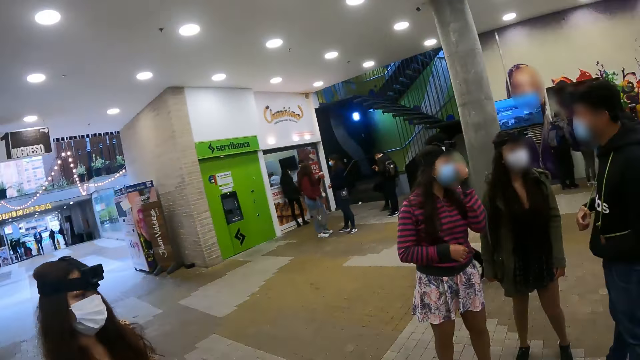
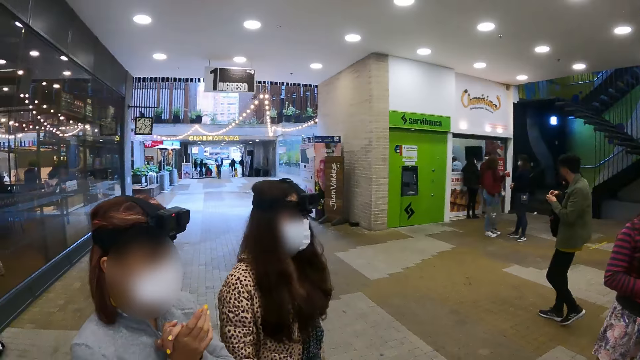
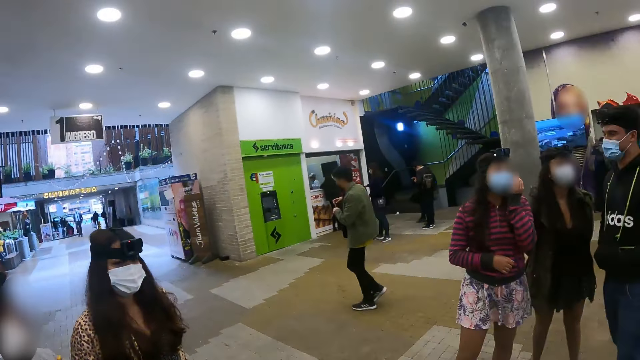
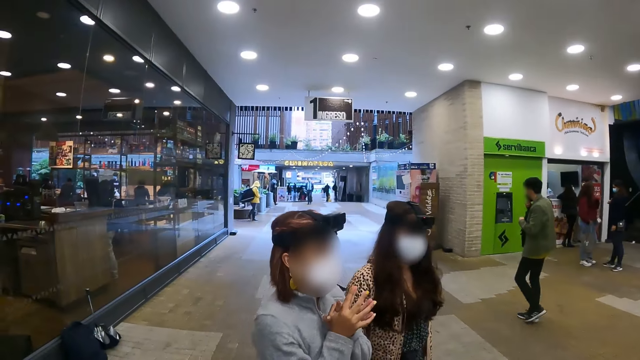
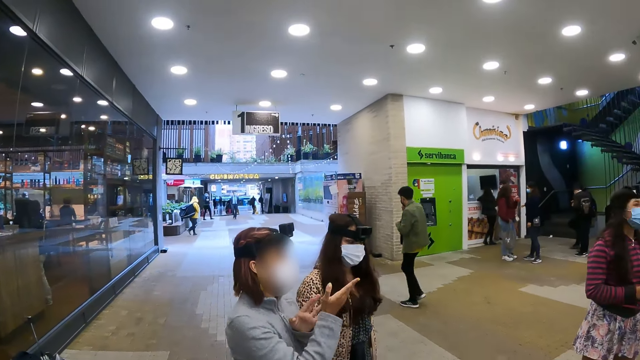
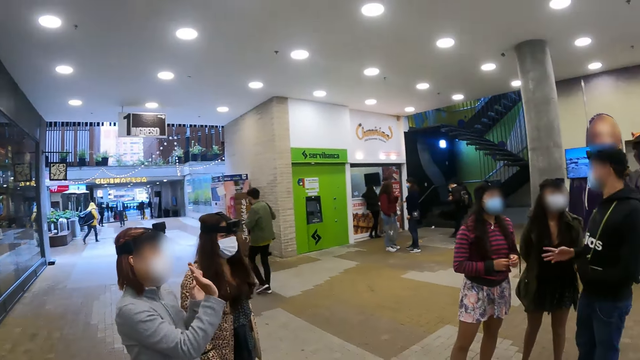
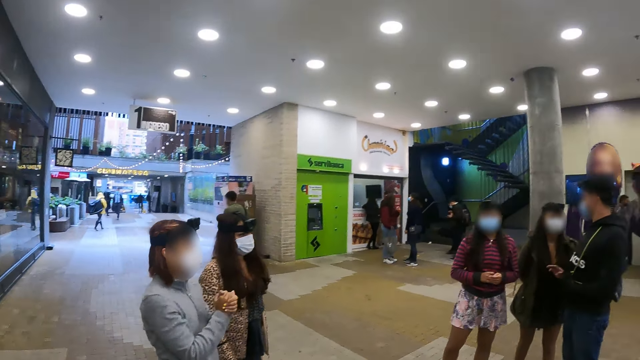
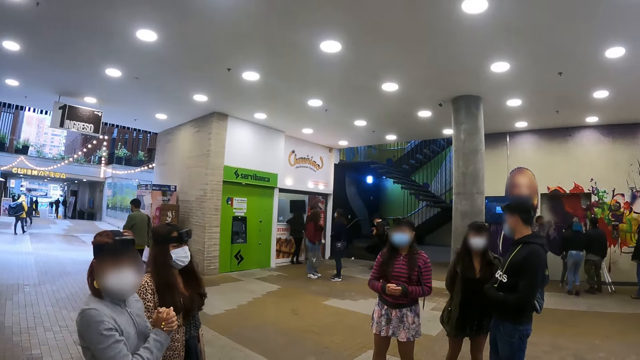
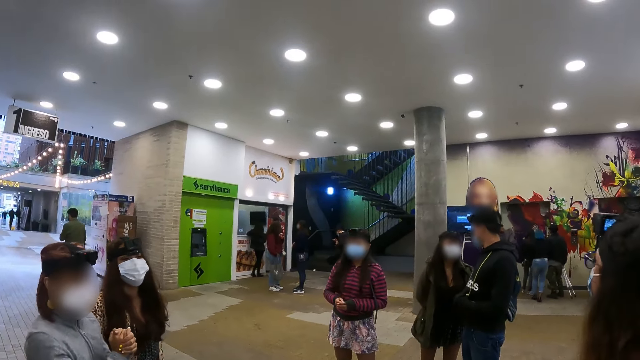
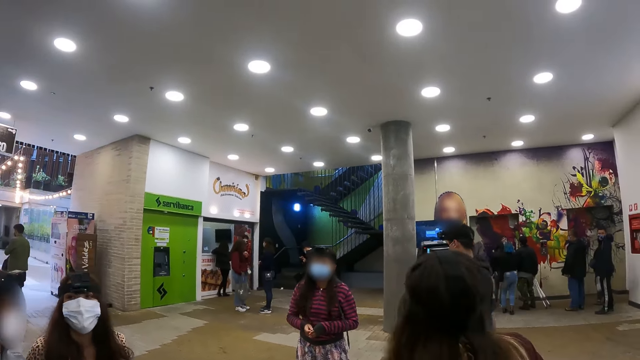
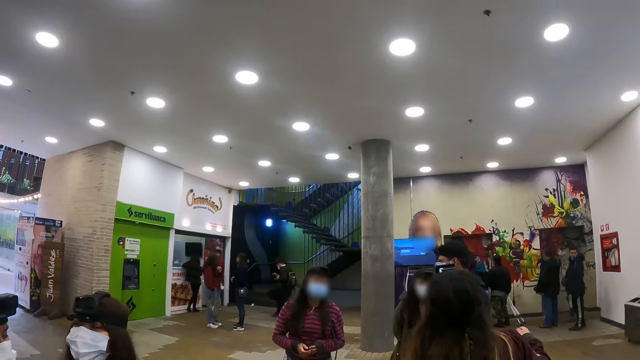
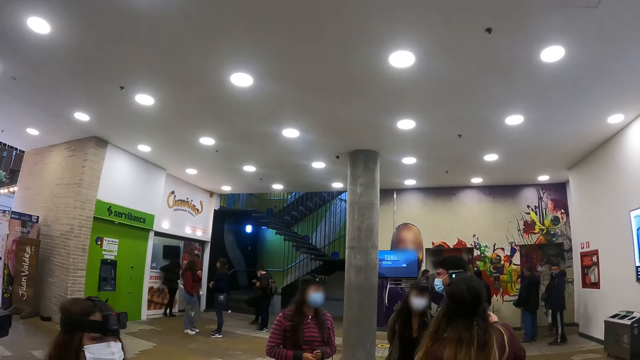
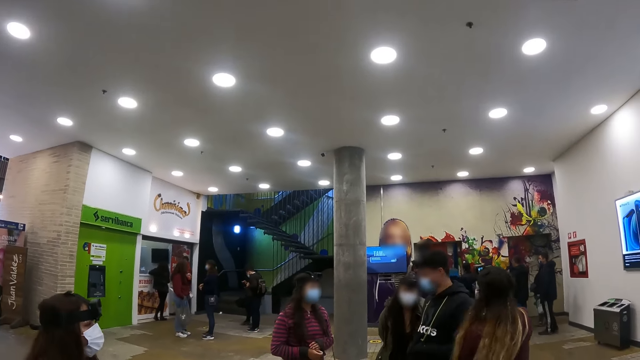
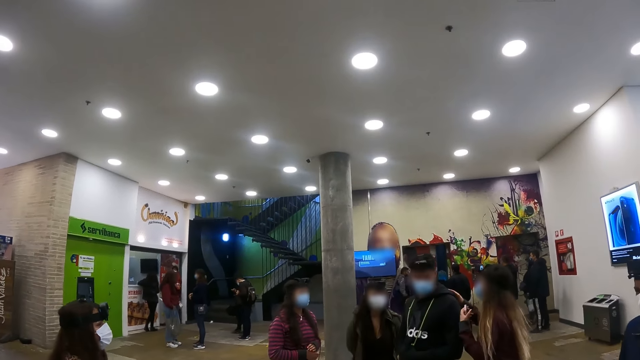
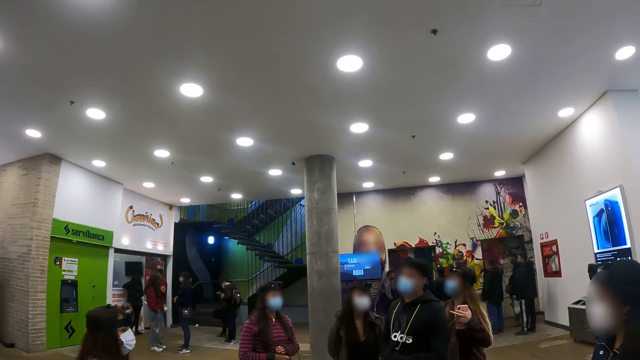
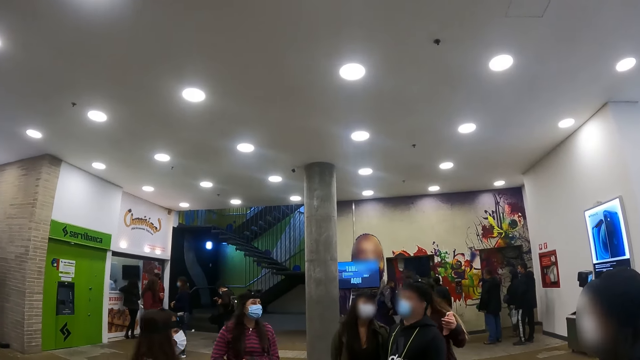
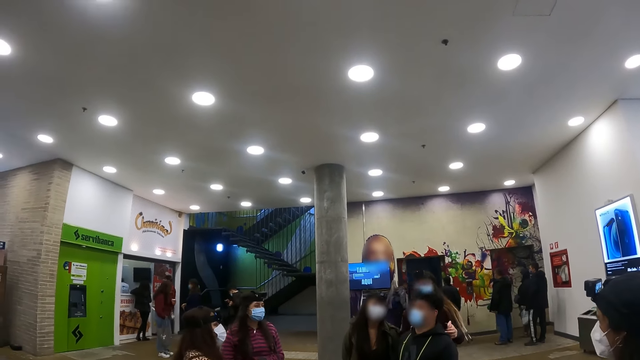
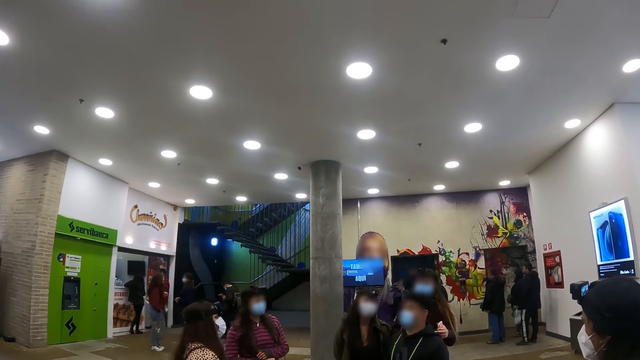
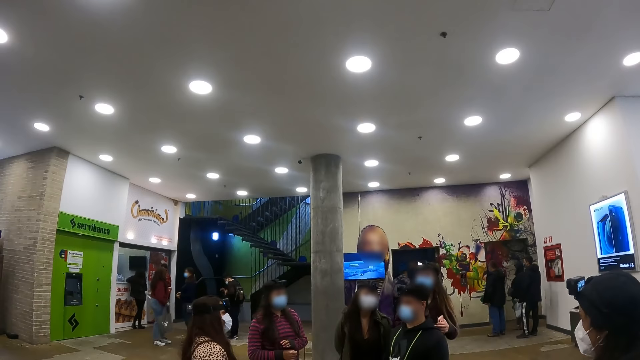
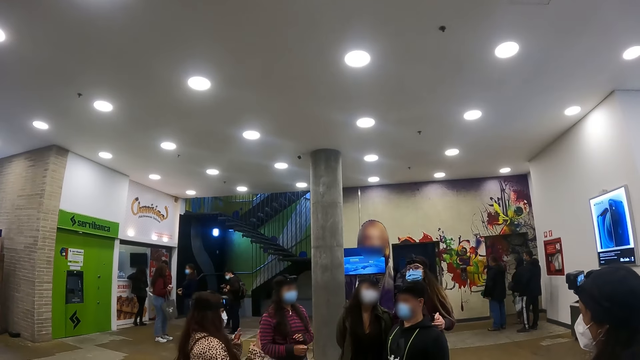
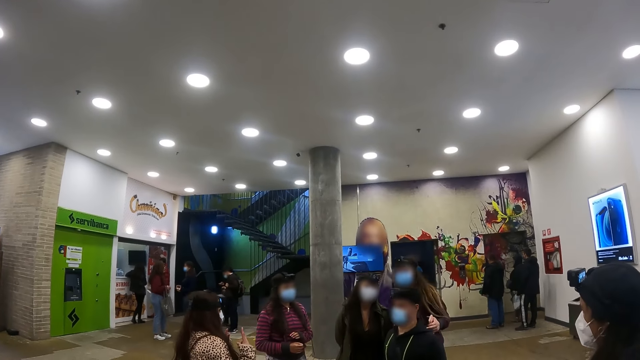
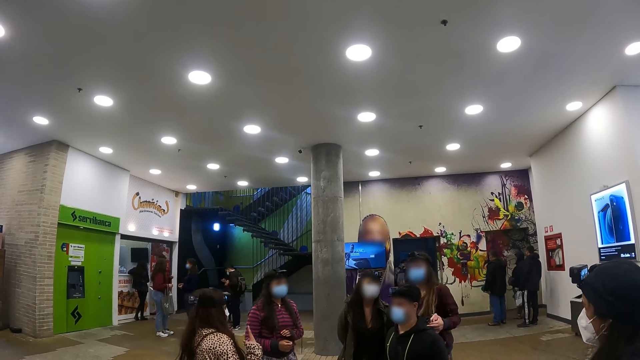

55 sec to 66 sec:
A woman points as she interacts with the camera wearer. Another woman moves towards a man.

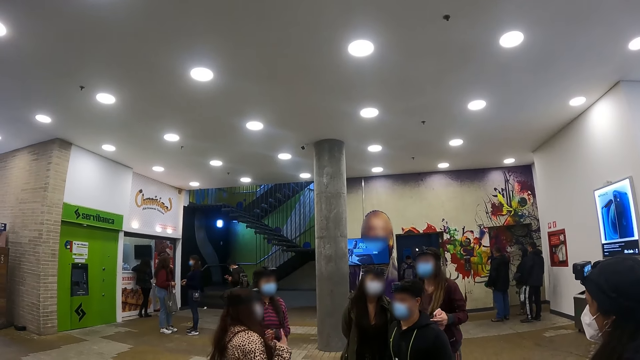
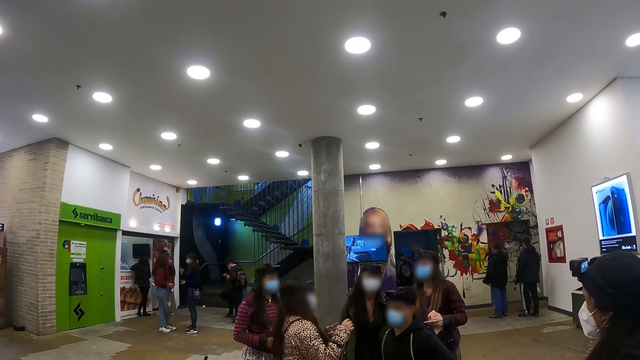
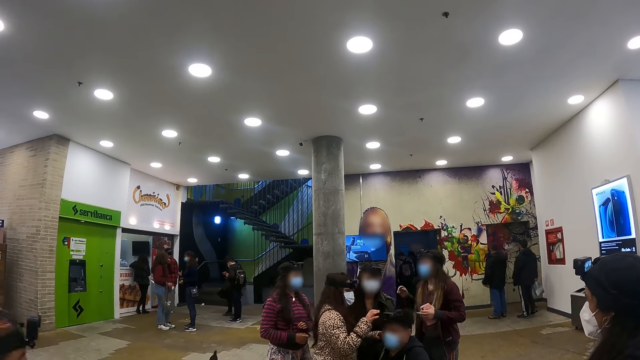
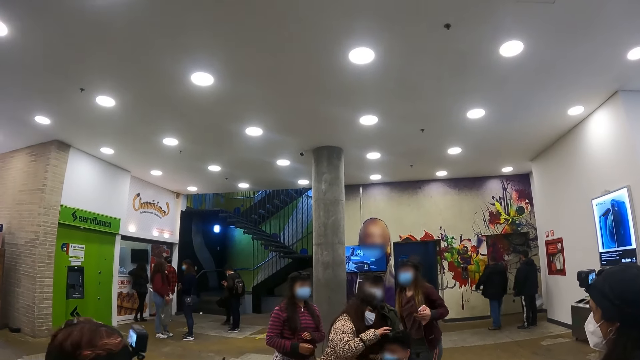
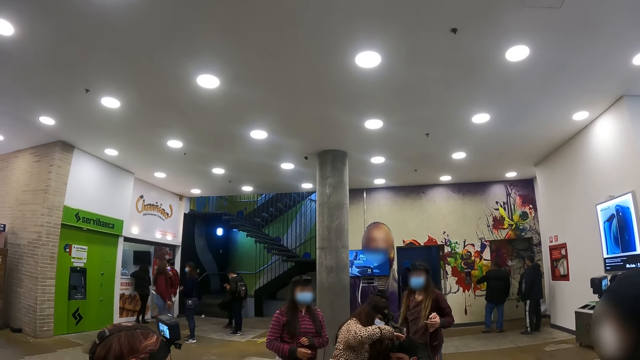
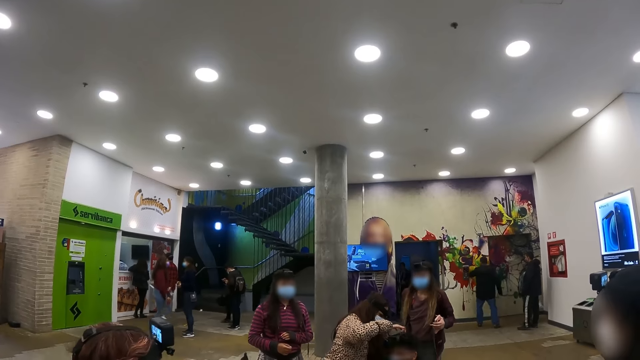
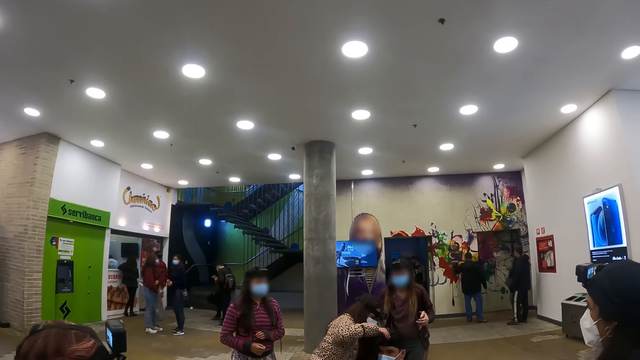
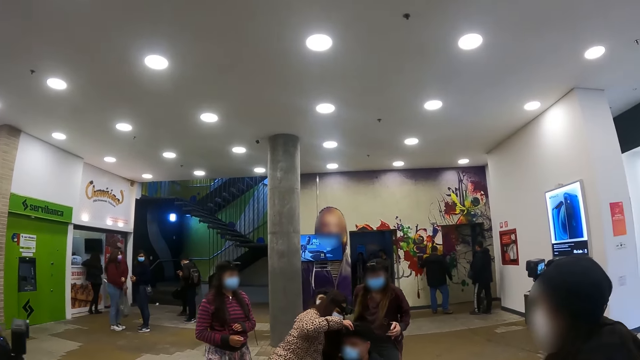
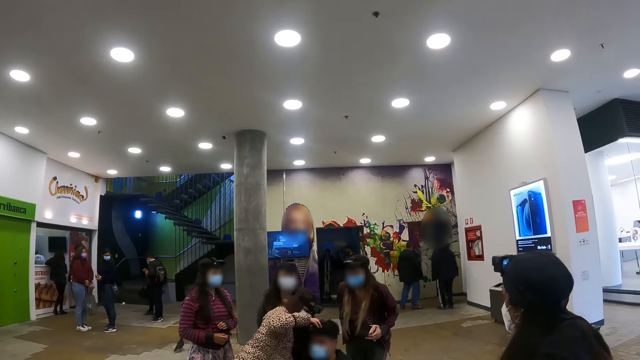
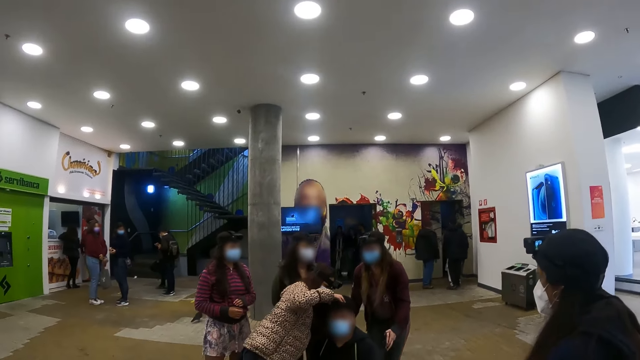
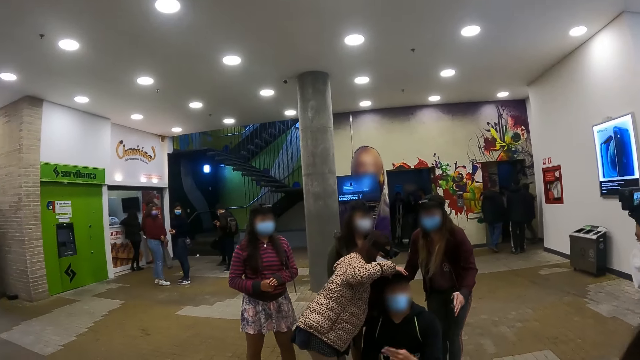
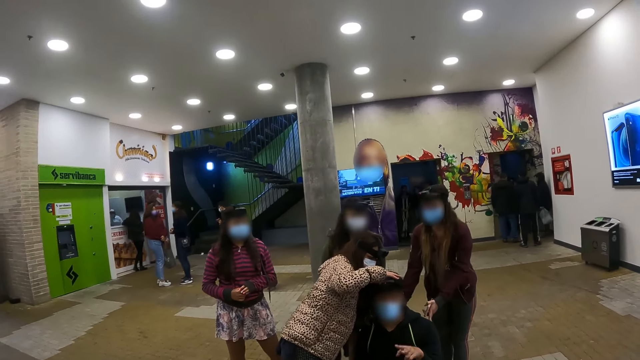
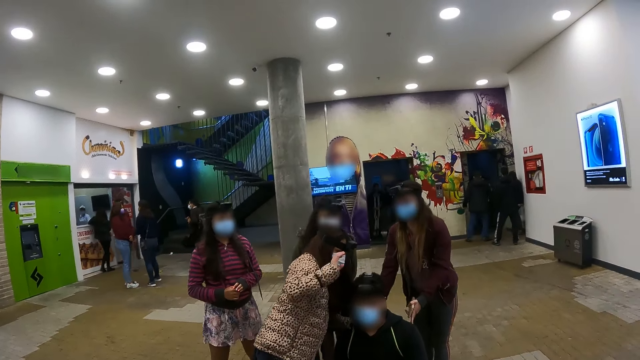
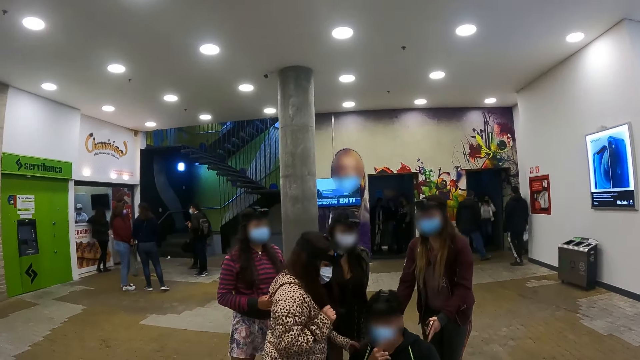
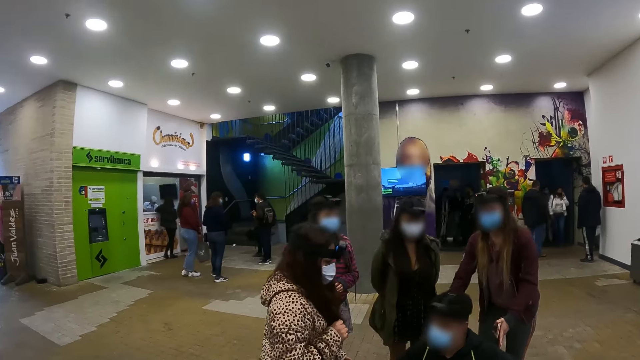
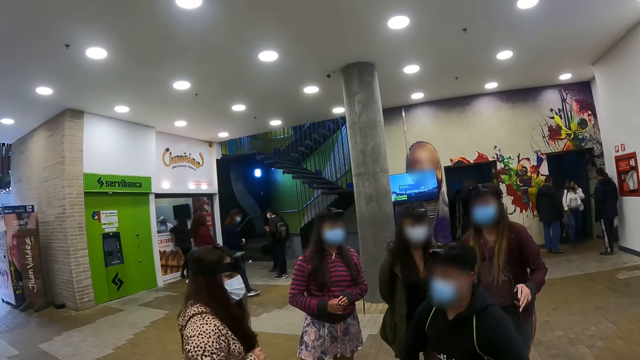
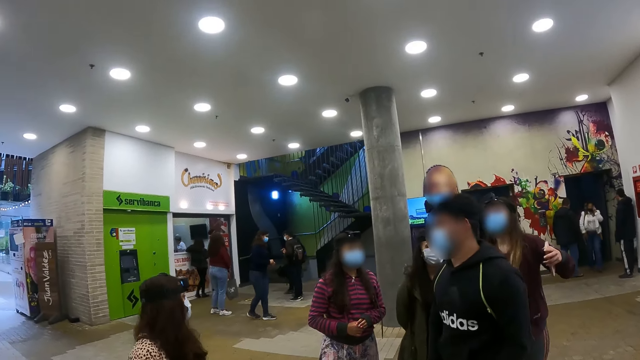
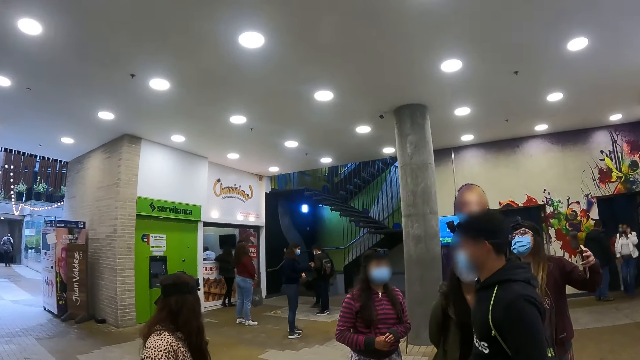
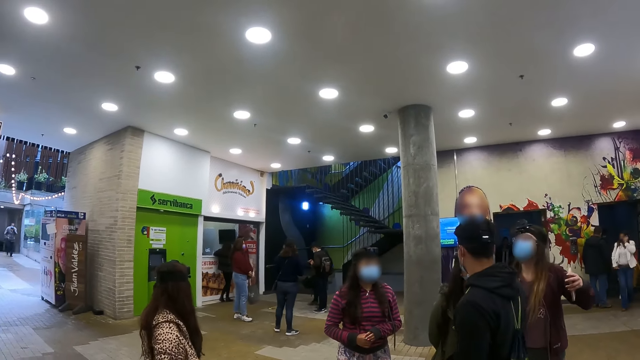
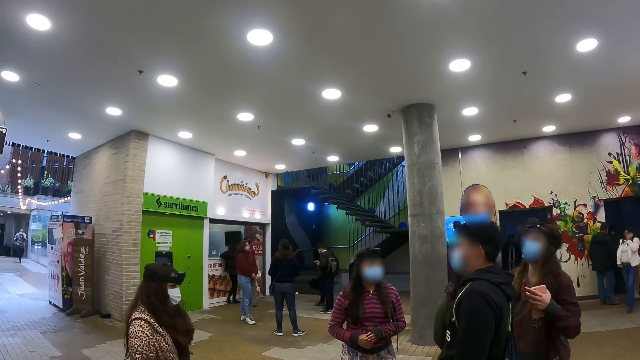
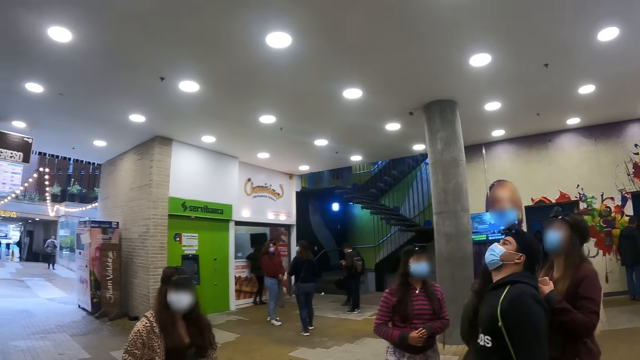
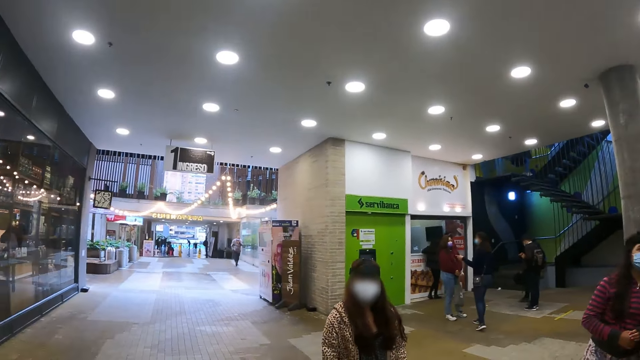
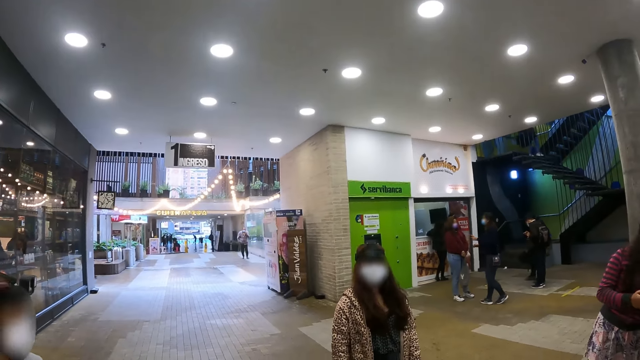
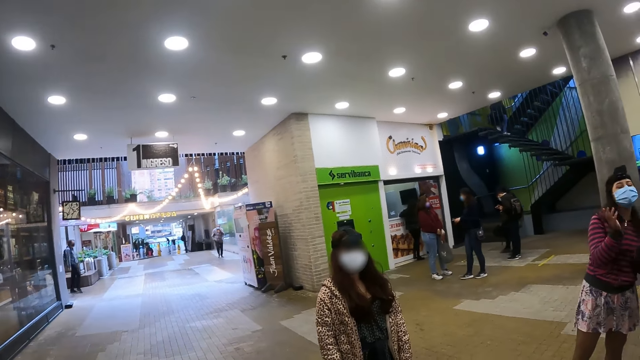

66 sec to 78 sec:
The man bends. The woman fixes the camera. The camera wearer moves toward the woman and the man. The man stands up.
